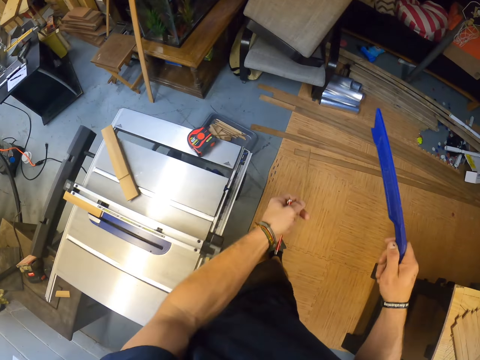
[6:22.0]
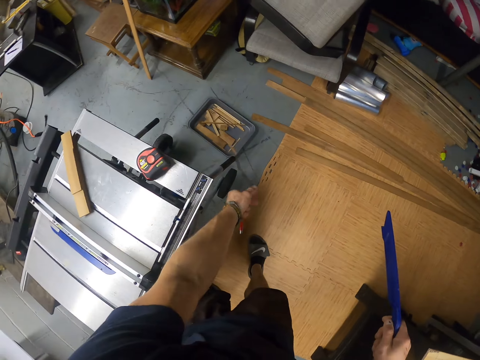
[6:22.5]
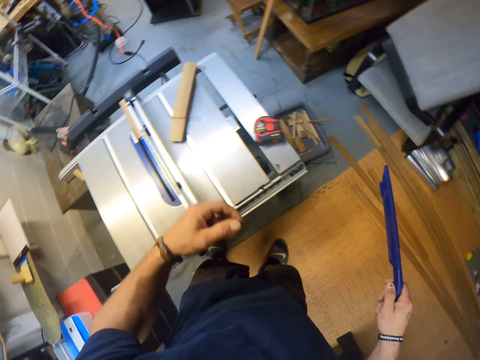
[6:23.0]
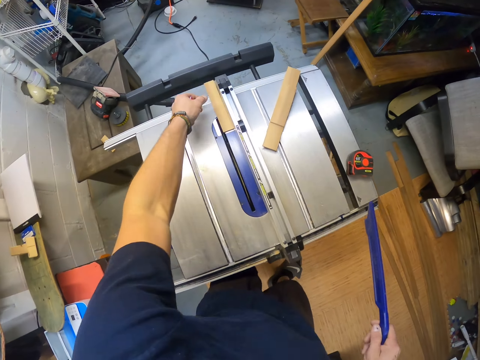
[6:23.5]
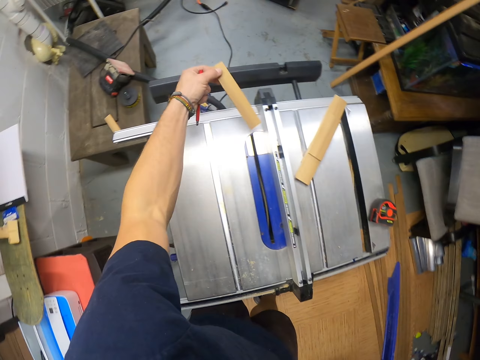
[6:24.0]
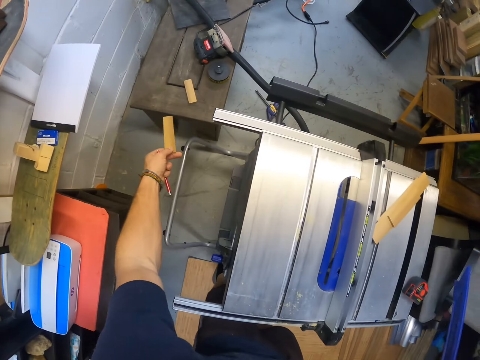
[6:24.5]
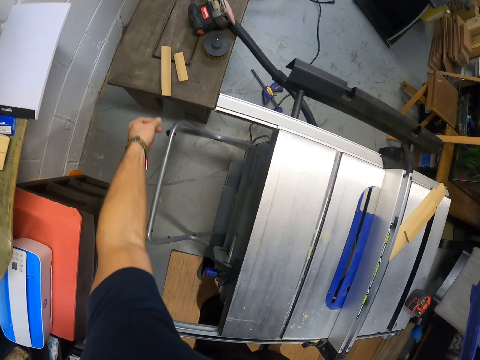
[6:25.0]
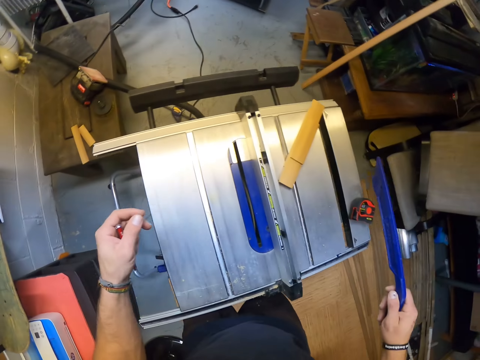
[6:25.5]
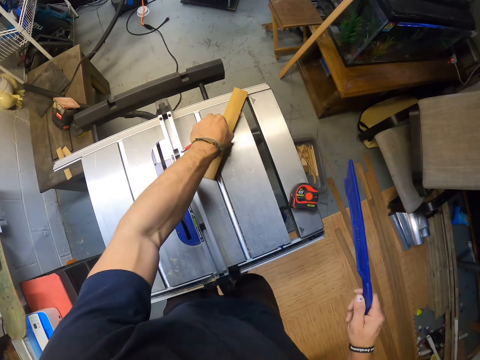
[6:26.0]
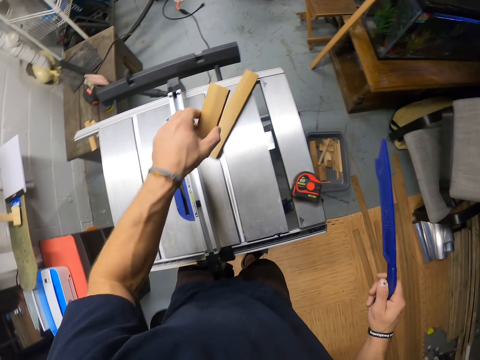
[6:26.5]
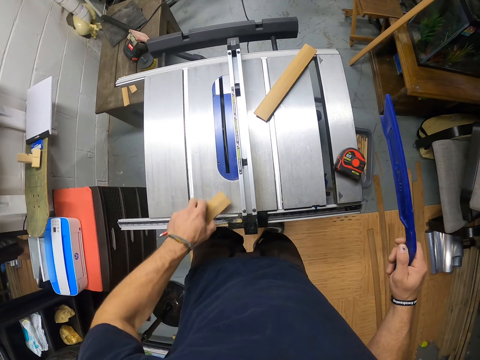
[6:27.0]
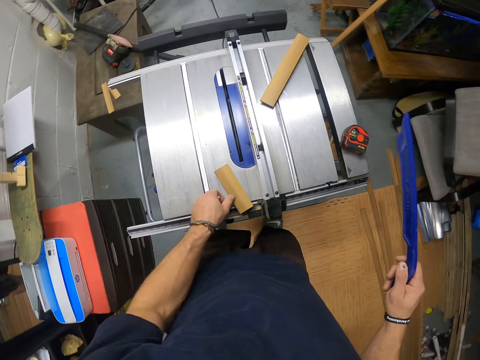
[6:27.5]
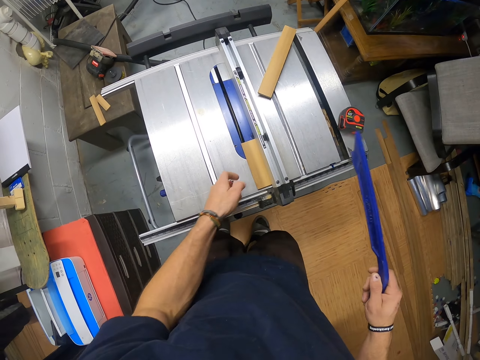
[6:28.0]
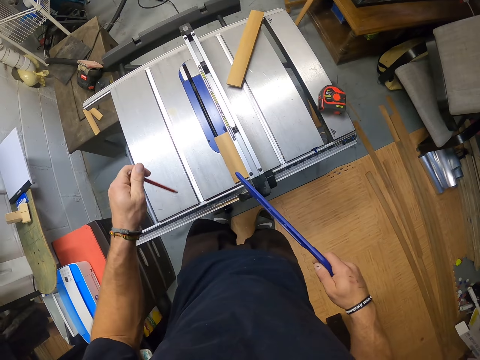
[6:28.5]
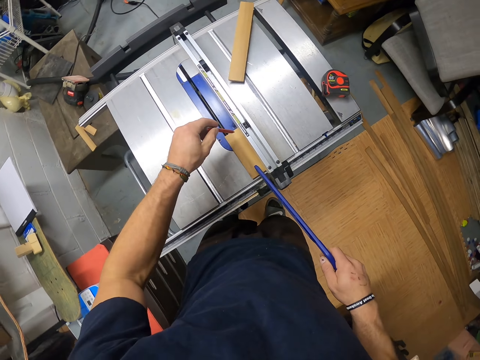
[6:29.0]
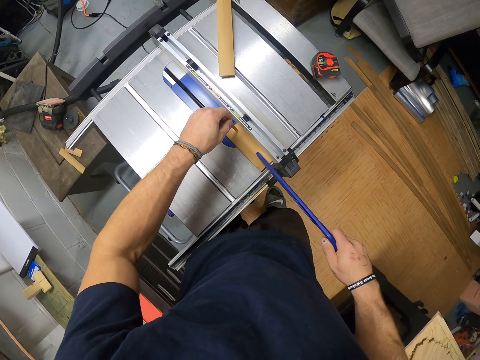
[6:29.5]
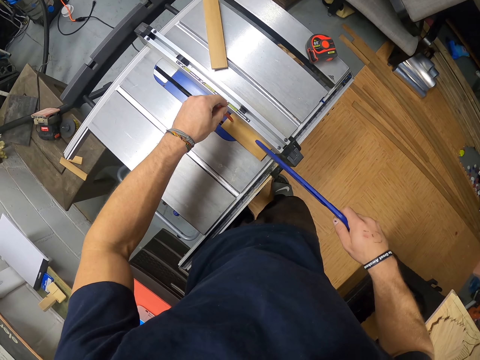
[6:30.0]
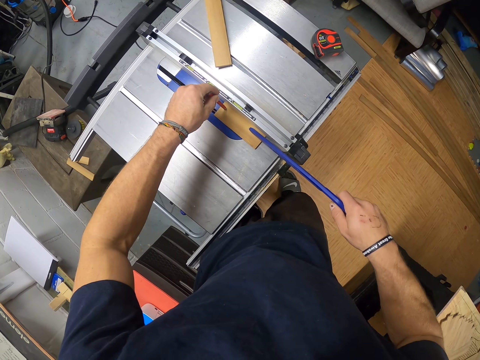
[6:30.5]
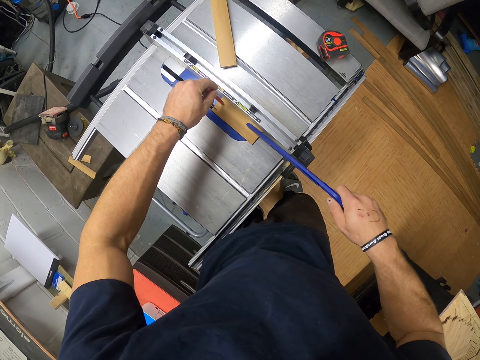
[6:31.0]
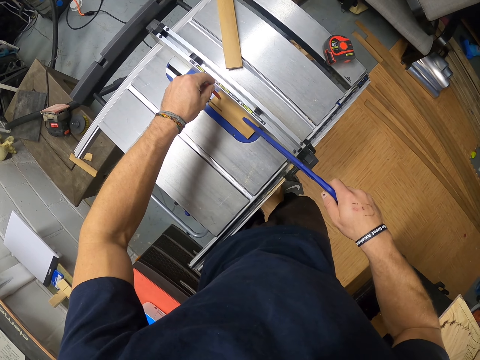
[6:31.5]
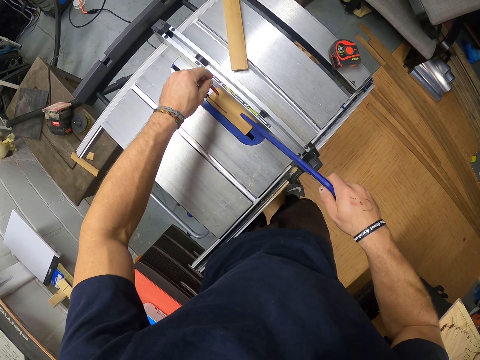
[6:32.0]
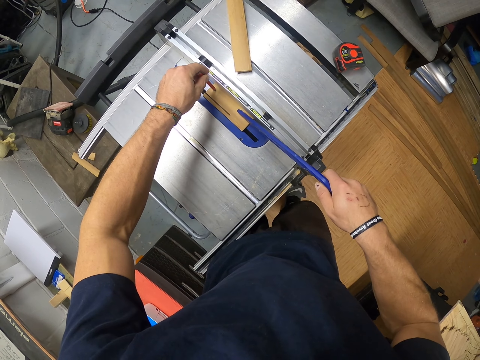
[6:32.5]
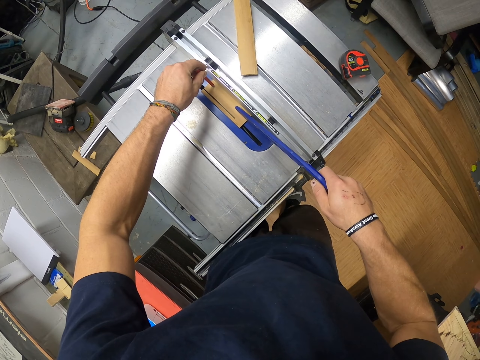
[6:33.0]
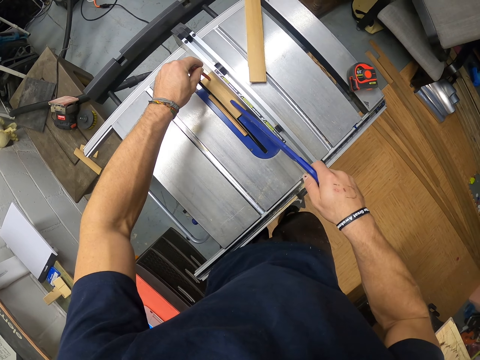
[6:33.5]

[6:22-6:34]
The camera wearer throws the offcut in the tray on the floor with his left hand. He picks the plank on the table saw with his left hand. He throws the plank on the table in the workshop. He picks a plank on the planks on the table saw with his left hand. He places the plank on the table saw with his left hand. He holds the wood with a push stick and a pencil. He pushes the plank on the table saw's throat plate with the push stick in his right hand and the pencil in his left hand. He cuts the wood using the table saw.

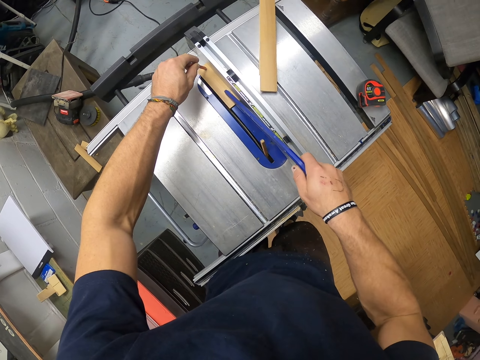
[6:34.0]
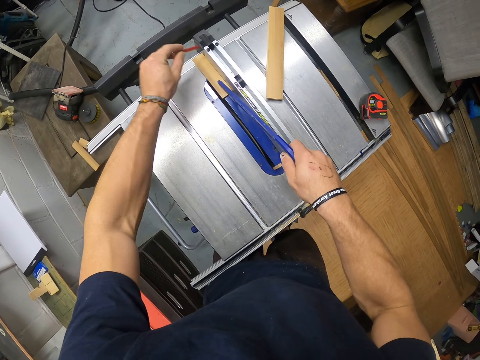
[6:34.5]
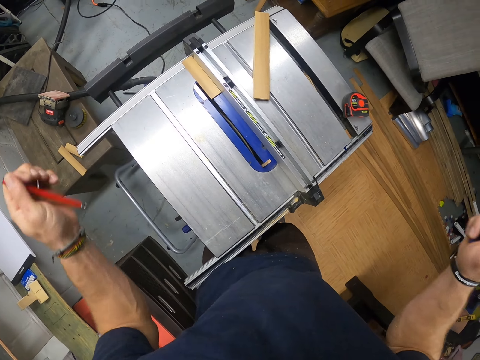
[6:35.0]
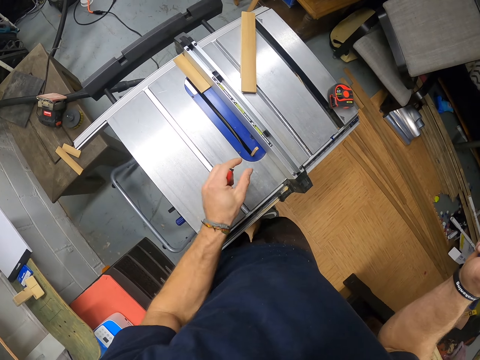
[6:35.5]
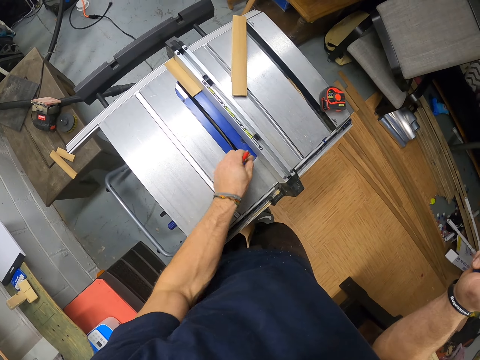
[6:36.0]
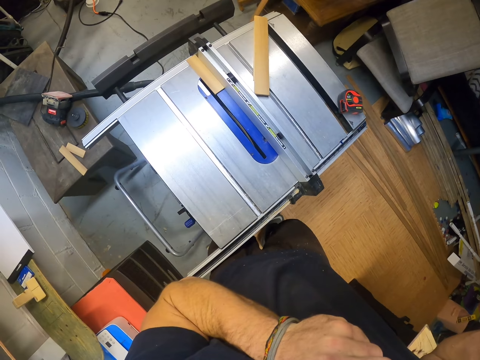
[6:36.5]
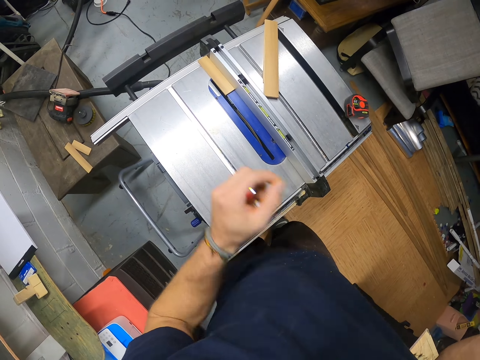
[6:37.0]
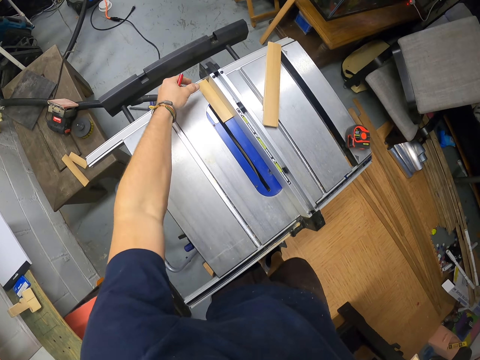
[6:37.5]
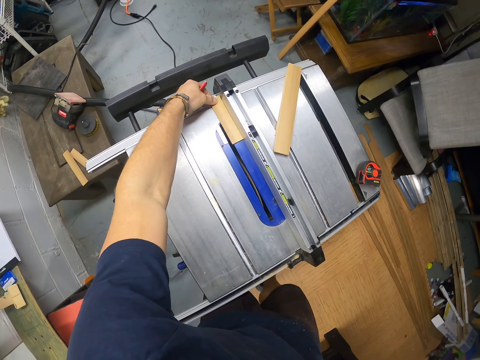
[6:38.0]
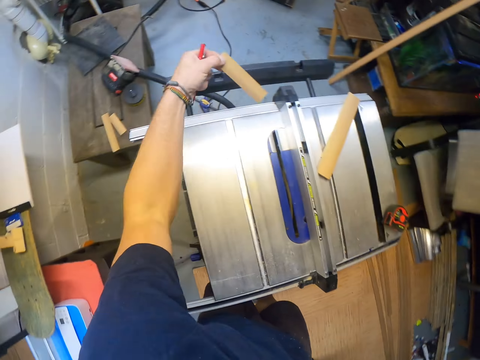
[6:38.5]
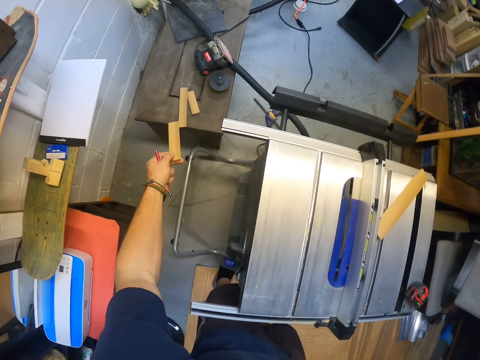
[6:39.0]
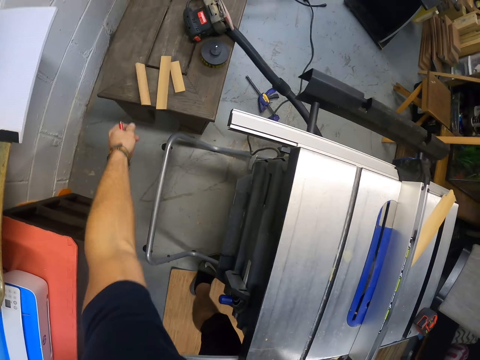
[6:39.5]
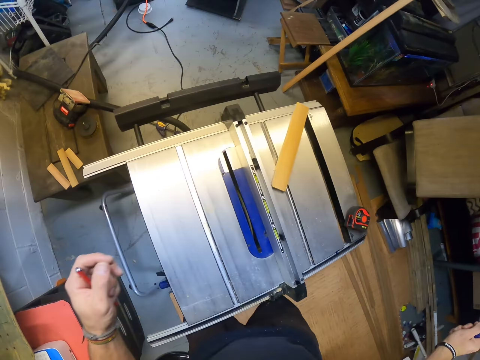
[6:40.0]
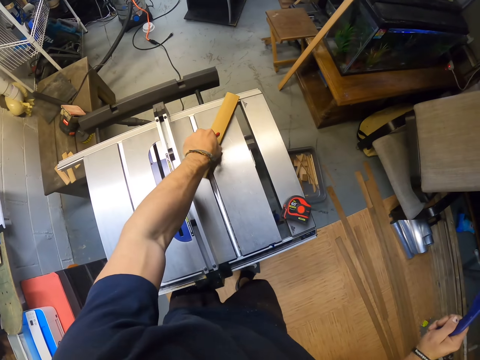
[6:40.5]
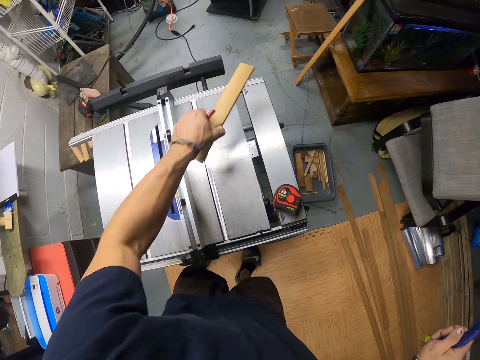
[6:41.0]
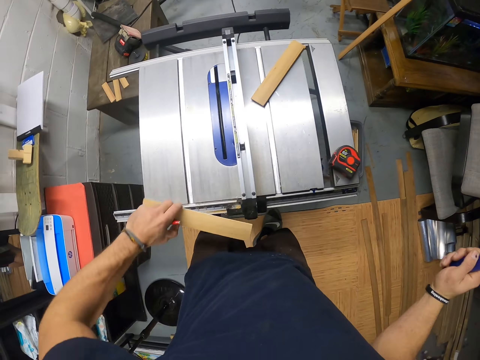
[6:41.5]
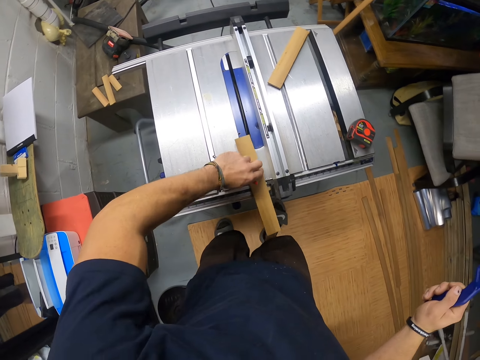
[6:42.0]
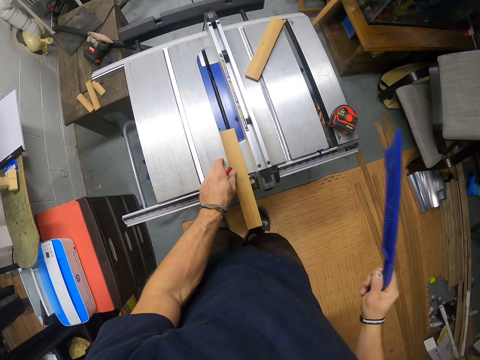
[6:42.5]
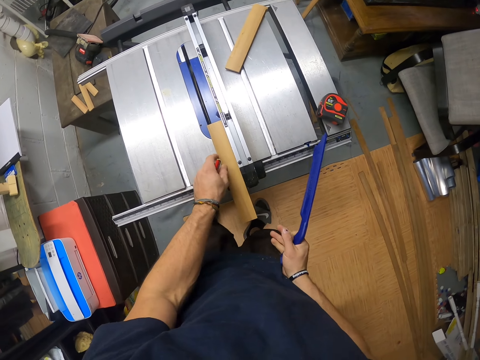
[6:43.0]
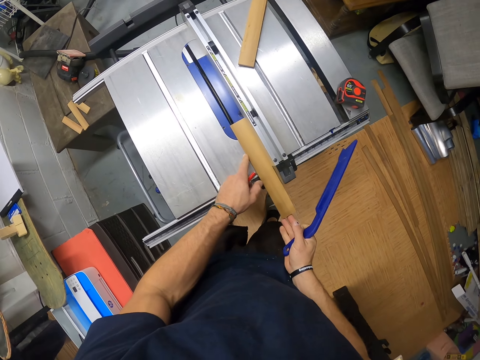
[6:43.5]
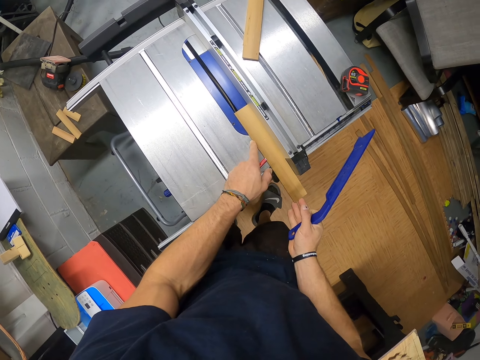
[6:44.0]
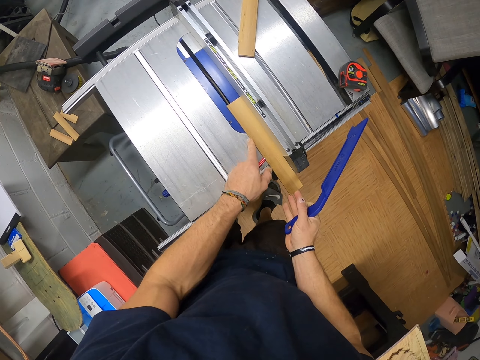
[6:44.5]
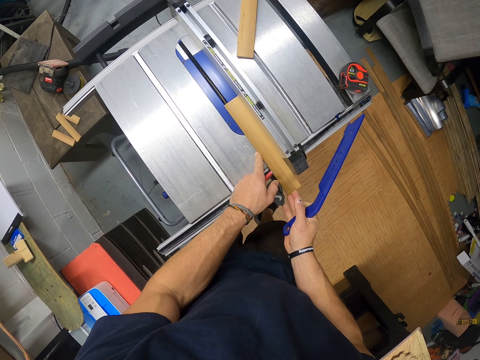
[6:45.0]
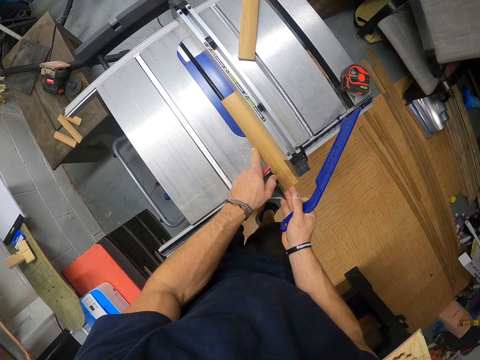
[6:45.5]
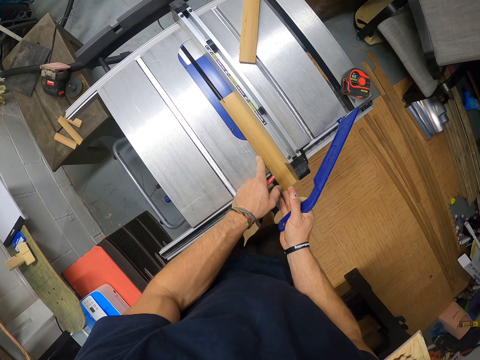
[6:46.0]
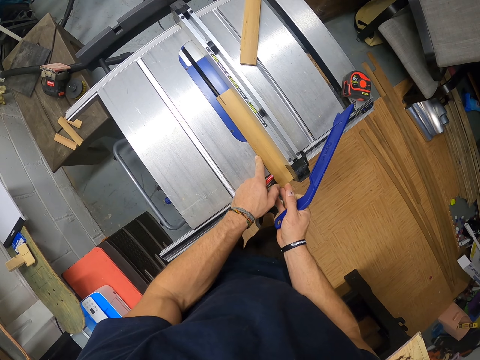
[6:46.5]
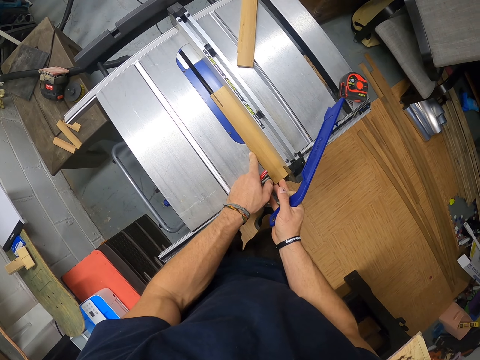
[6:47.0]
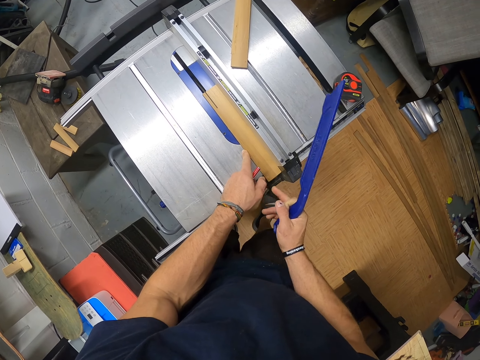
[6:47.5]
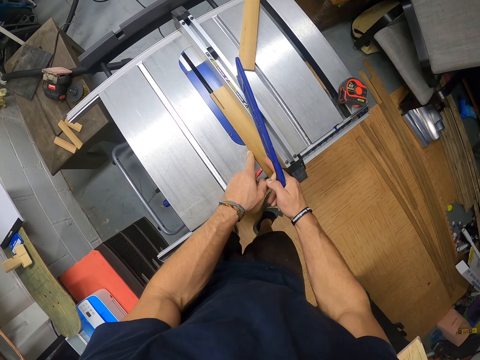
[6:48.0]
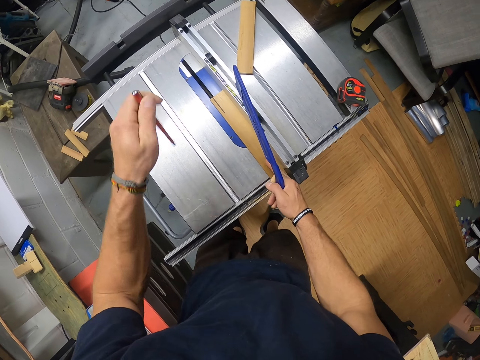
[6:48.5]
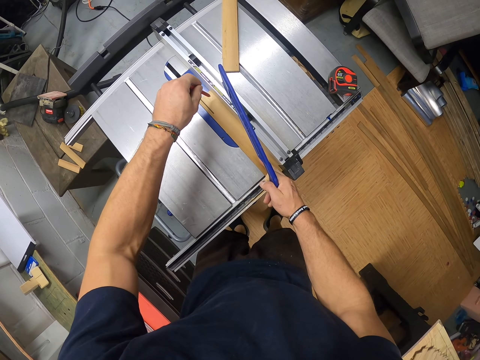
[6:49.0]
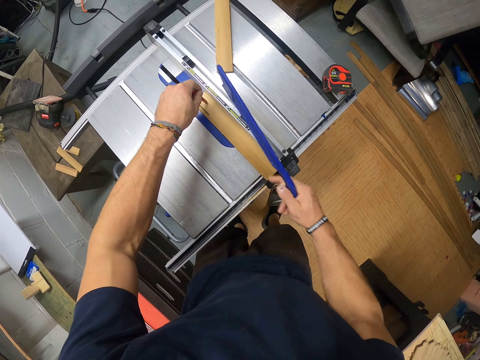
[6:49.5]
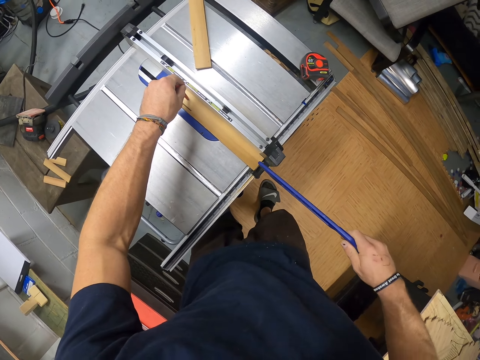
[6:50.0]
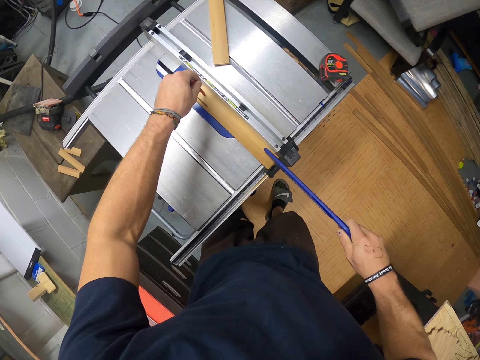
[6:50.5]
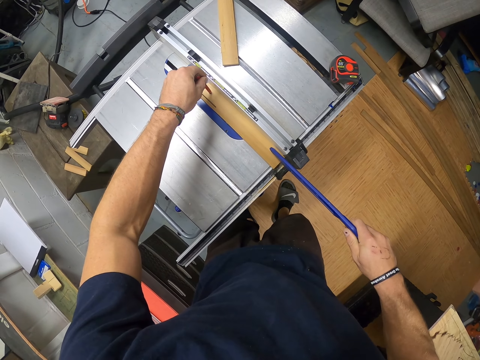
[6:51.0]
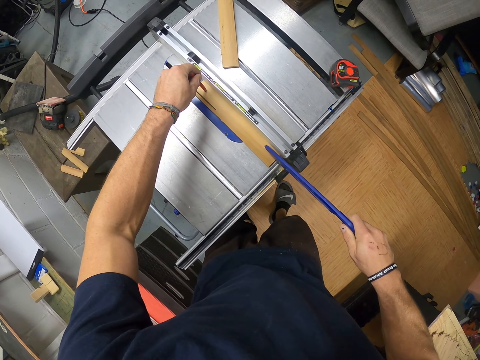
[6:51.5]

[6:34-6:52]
The camera wearer picks an offcut on the table saw with his left hand. He picks the plank on the table saw with his left hand. He throws the plank on the table in the workshop. He picks a plank on the planks on the table saw with his left hand. He places the plank on the table saw with his left hand. He pushes the plank on the table saw with his right hand. He holds the plank with his right hand. He pushes the plank on the table saw's throat plate with the push stick in his right hand and the pencil in his left hand. He holds the wood with the pencil. He holds the wood with the push stick. He cuts the plank with the table saw.
